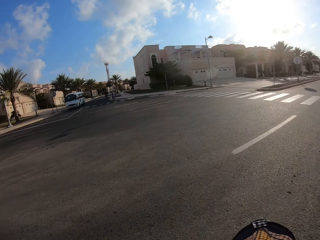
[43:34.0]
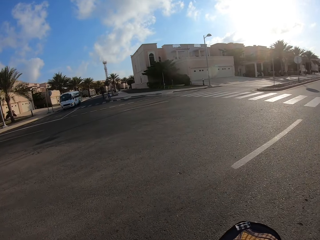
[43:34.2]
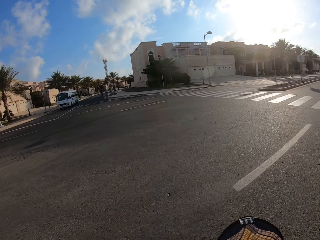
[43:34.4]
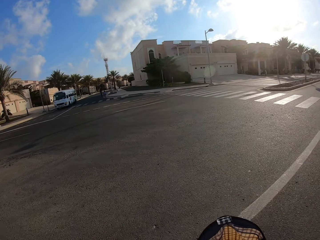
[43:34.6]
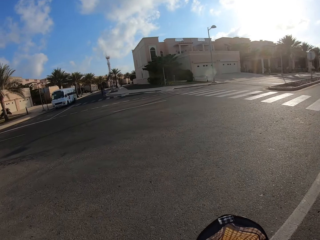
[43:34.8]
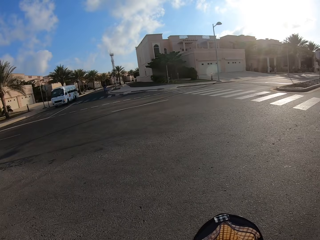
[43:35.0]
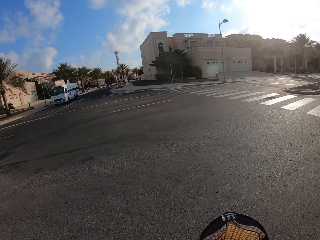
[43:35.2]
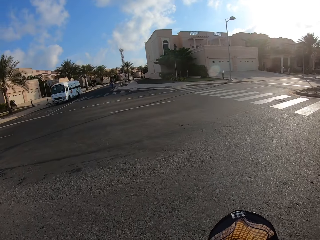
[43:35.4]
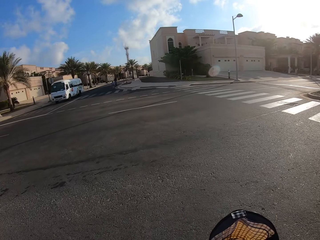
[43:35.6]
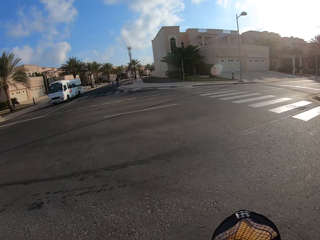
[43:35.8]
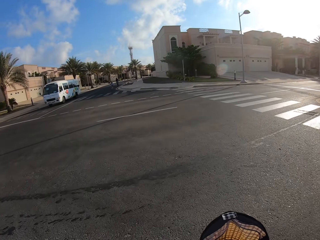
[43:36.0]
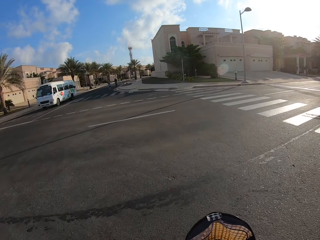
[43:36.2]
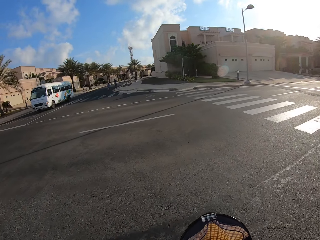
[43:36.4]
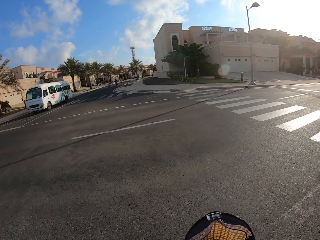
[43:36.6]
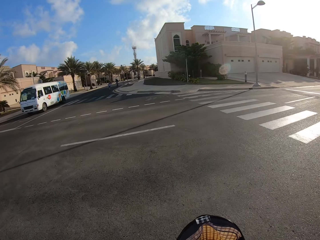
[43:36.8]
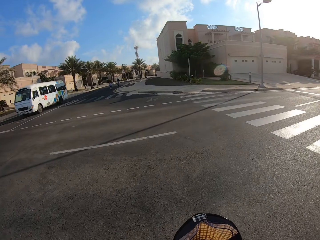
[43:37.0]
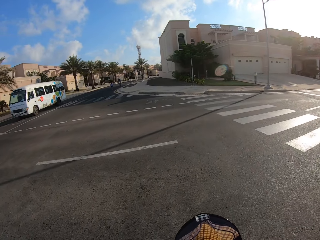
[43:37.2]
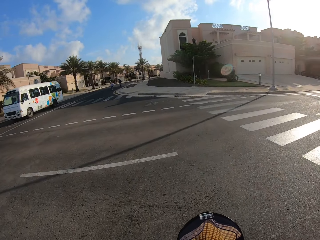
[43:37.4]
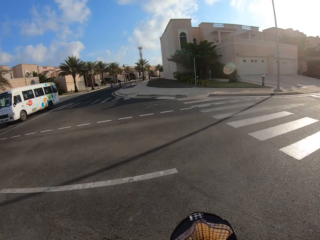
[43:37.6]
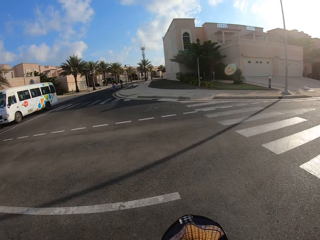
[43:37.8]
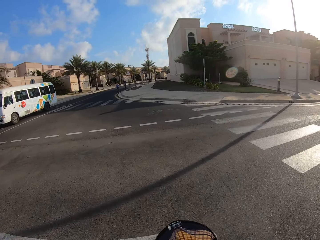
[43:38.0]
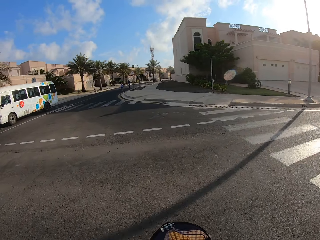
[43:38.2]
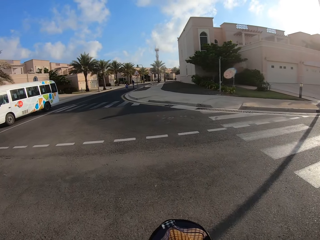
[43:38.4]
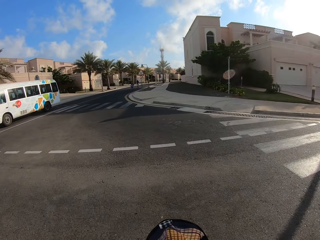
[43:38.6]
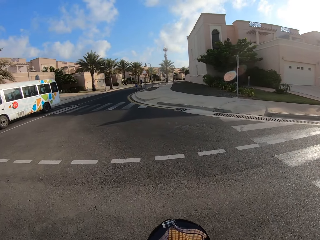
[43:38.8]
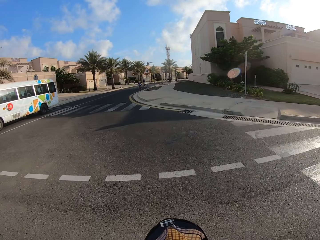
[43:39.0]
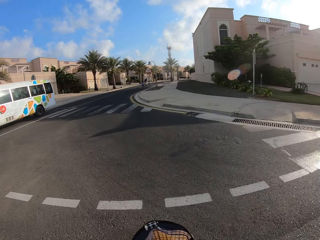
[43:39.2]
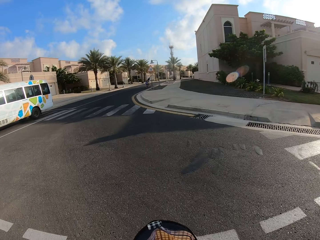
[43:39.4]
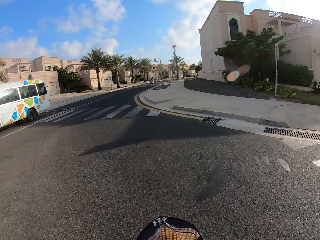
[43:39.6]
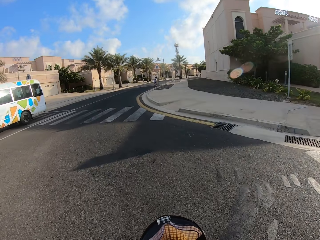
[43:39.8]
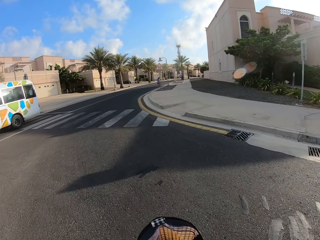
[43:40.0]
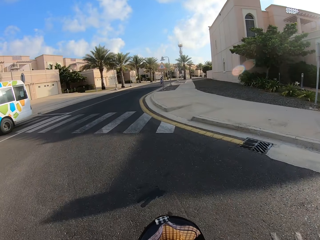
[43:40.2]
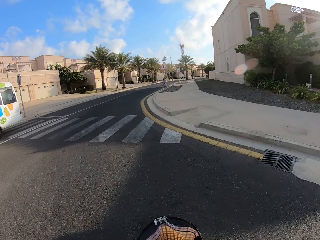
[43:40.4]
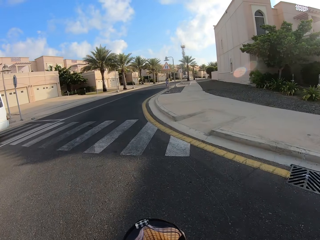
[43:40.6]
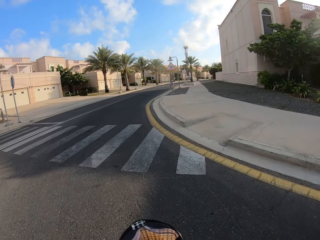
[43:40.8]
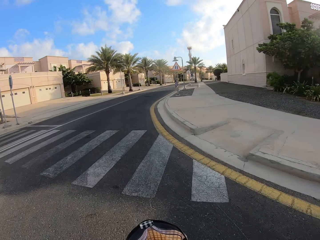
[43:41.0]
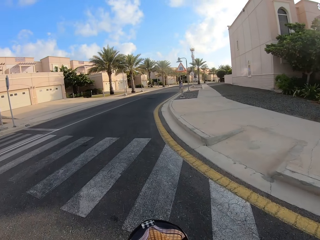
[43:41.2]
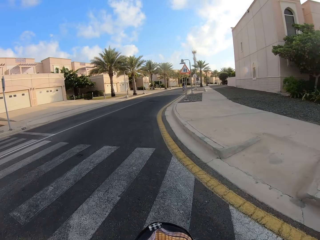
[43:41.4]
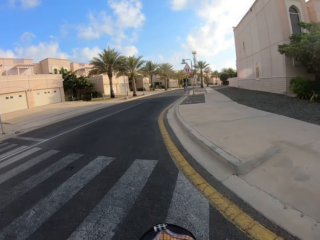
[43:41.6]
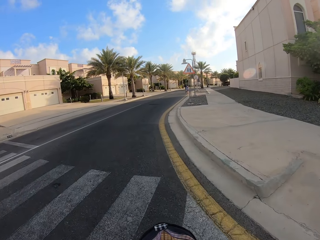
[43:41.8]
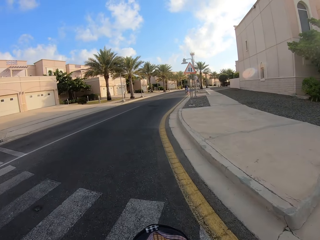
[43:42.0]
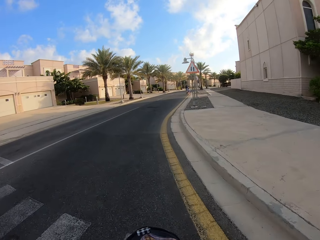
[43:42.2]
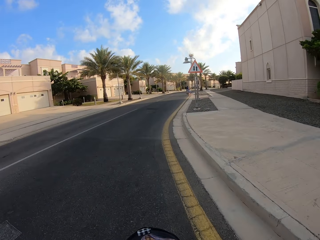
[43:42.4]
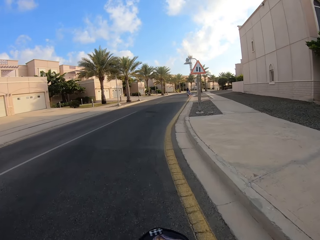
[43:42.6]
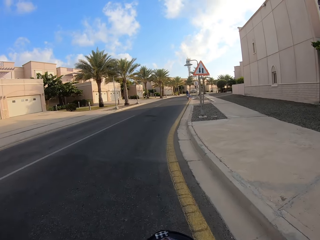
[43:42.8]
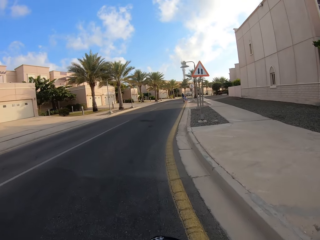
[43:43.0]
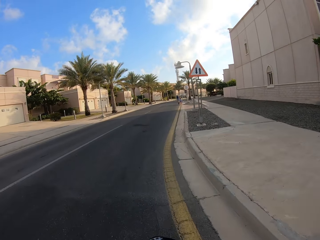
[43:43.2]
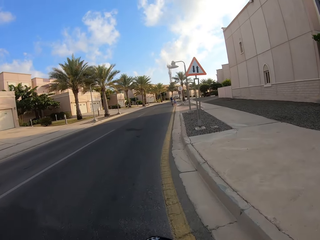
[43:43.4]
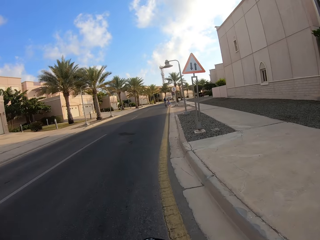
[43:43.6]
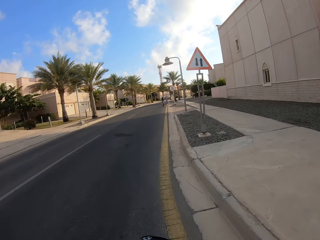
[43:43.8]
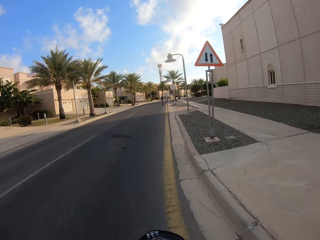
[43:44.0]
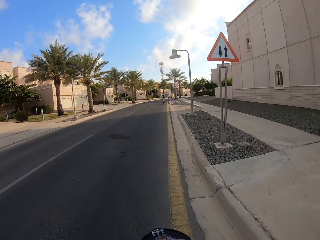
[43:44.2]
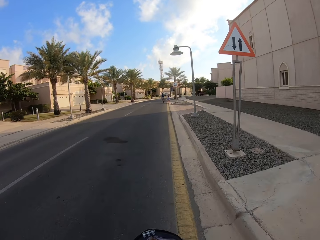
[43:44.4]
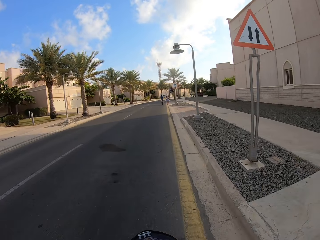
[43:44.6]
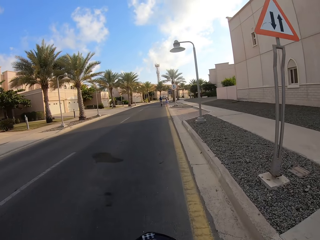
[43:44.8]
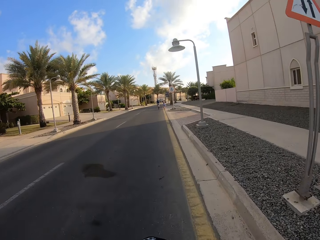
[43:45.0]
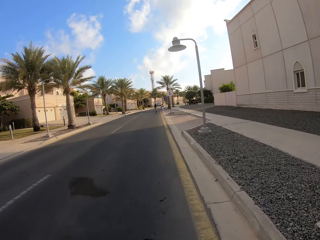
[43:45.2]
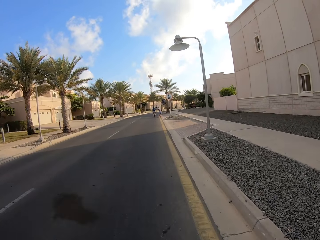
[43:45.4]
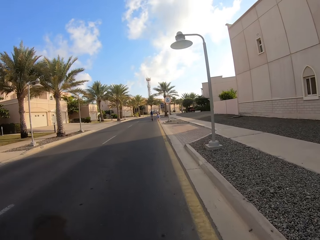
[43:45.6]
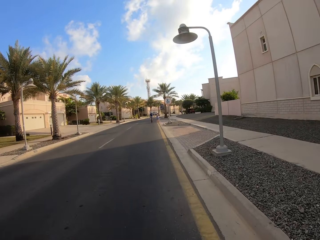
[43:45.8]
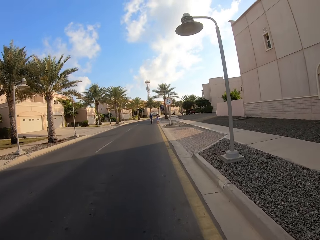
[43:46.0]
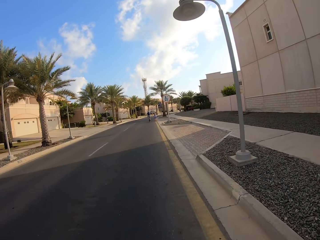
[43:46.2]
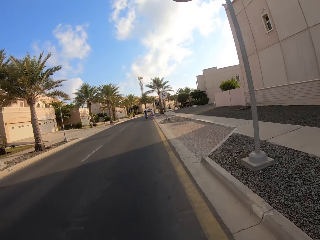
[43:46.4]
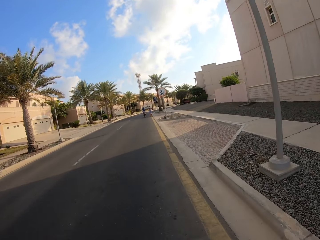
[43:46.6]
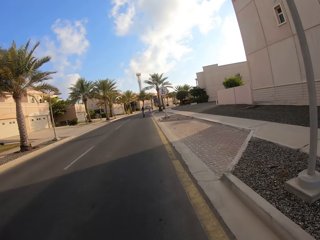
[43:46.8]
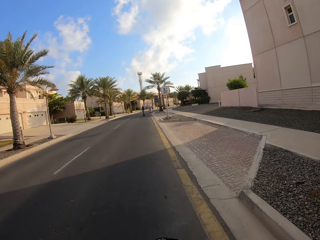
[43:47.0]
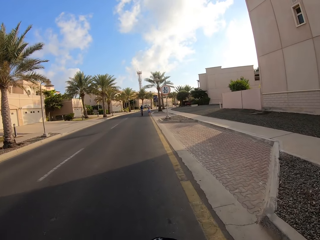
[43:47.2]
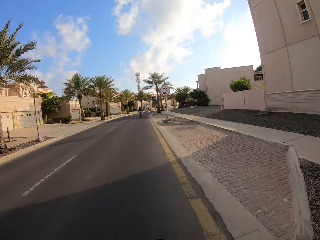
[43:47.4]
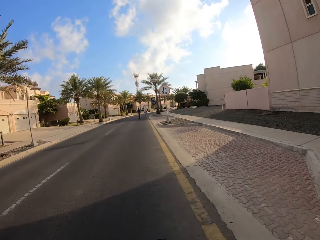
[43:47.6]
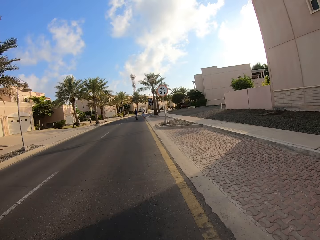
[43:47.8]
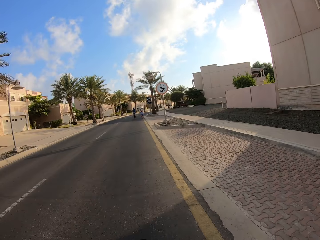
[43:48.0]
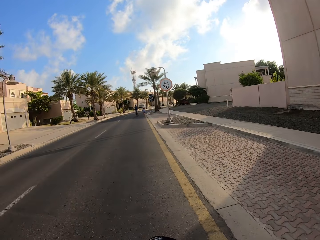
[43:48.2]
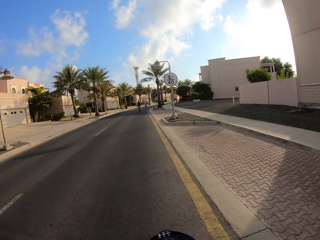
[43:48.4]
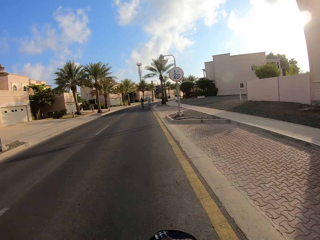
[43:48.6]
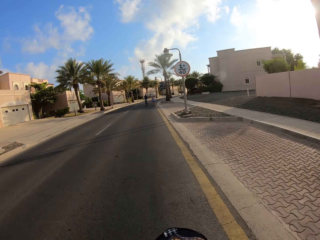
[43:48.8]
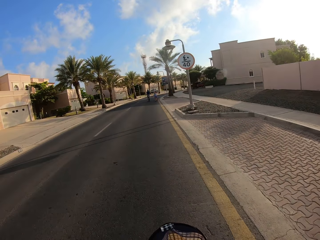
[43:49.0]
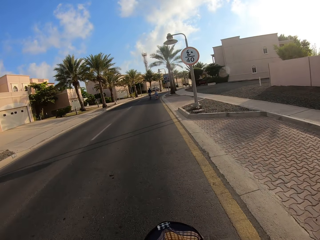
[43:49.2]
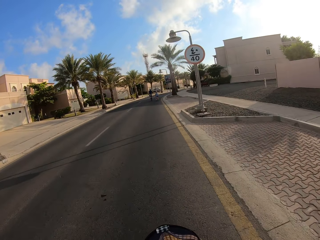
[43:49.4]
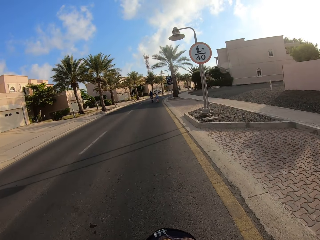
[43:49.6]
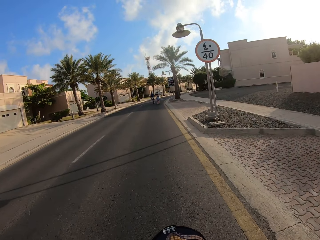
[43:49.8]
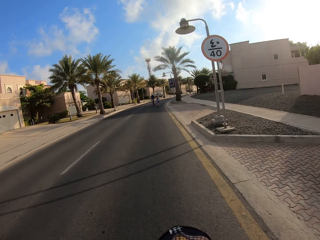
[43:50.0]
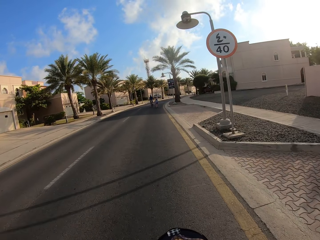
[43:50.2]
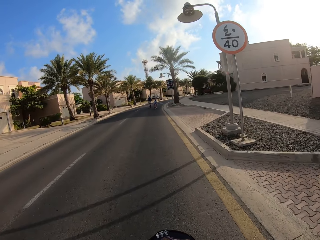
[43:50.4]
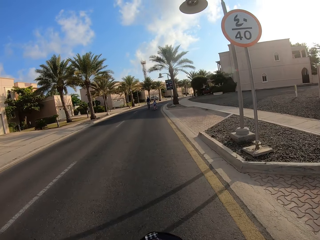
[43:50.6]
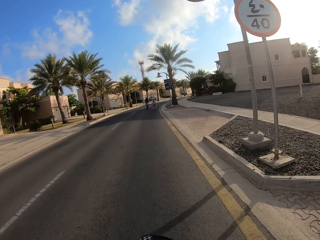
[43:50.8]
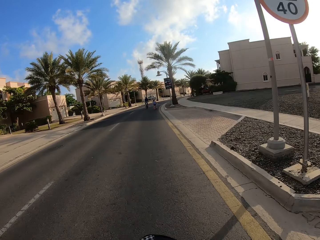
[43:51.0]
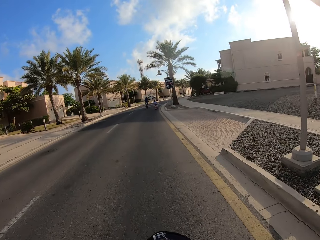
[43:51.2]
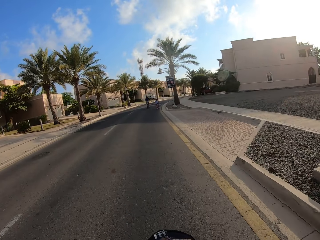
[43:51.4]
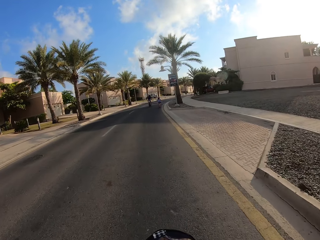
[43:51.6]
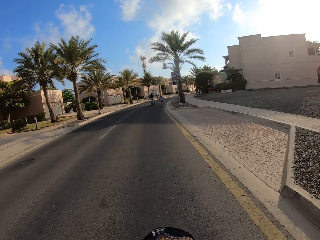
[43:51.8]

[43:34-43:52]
The camera wearer crosses the zebra line. A man, a lady and the camera wearer cycle the bicycle on the road.

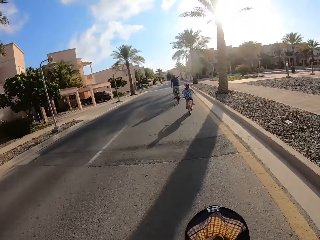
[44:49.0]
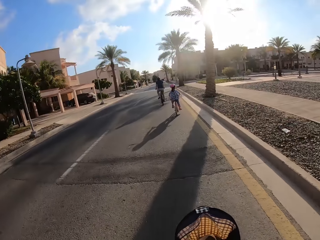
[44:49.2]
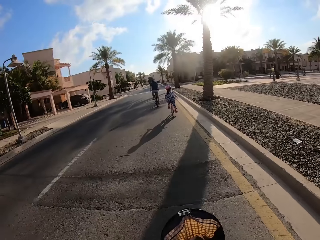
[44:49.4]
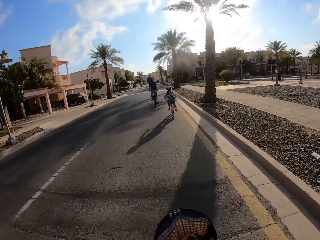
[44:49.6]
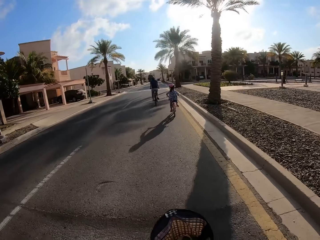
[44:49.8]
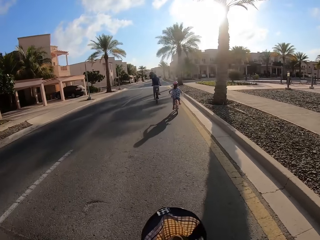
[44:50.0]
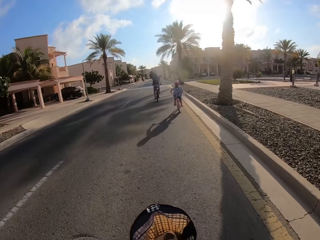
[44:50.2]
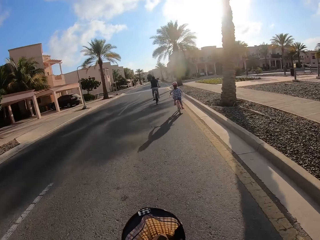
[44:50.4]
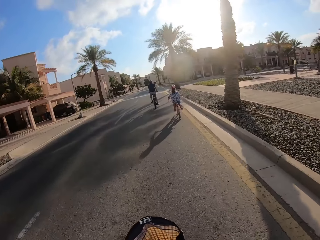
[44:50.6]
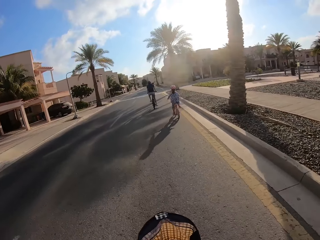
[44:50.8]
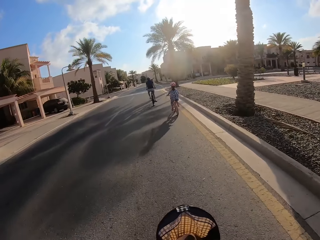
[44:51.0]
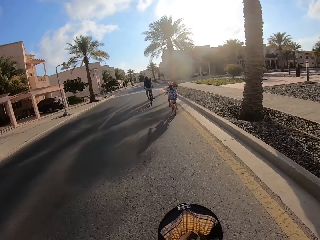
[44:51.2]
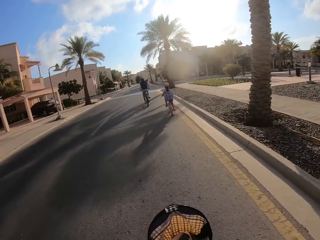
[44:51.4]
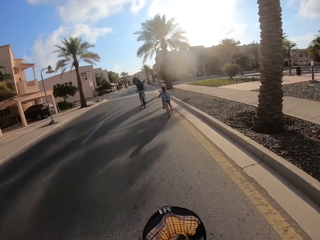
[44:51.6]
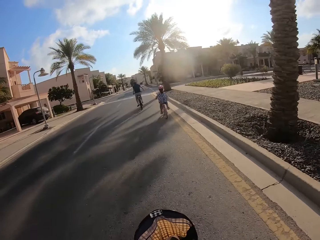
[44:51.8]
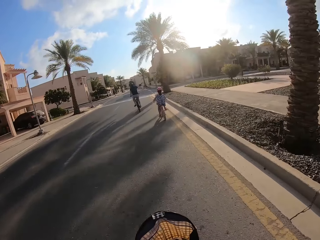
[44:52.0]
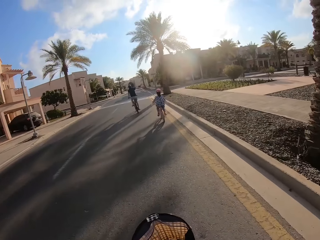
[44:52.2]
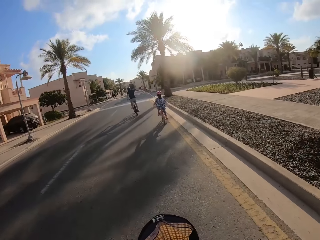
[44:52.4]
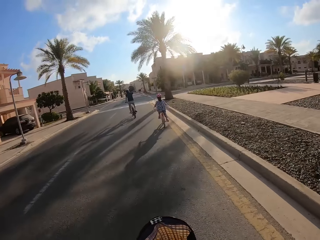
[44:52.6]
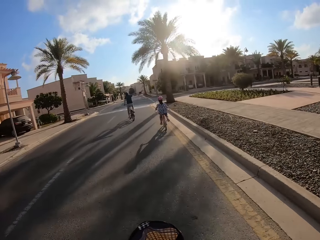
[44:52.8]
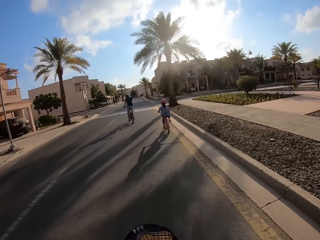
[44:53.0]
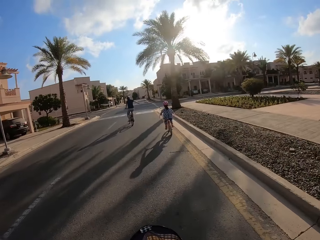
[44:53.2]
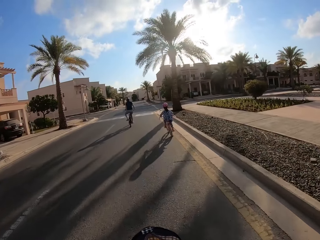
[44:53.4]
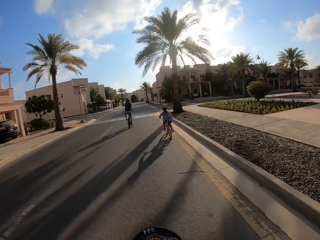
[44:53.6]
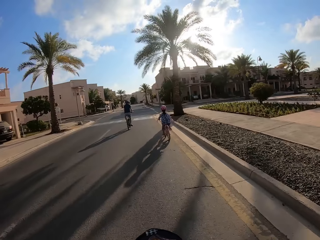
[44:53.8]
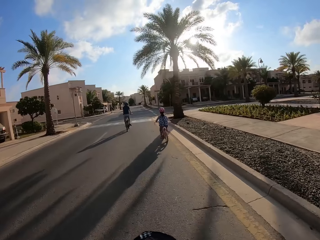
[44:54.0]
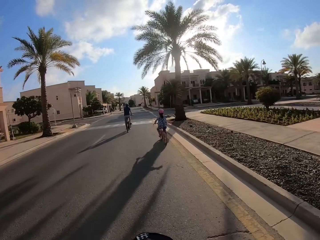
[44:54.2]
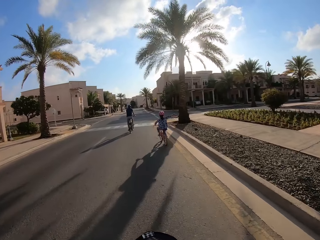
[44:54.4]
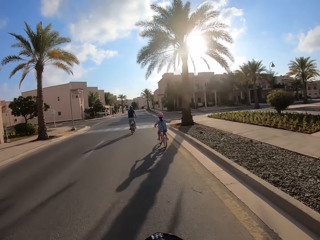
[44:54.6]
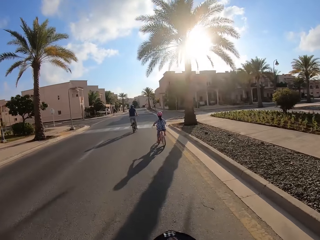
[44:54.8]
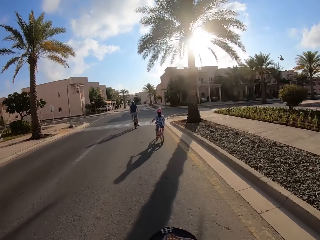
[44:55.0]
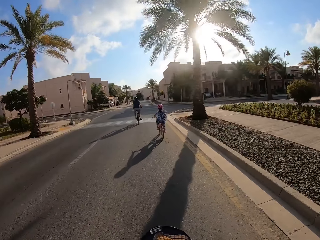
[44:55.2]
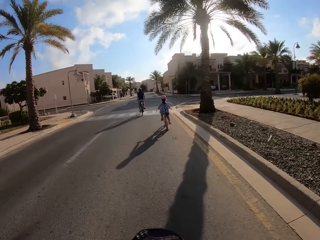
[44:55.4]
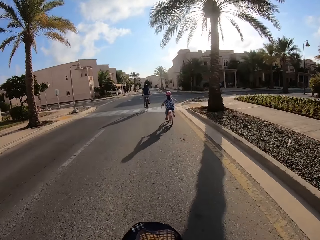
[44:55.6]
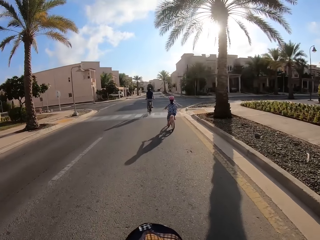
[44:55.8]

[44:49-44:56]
A man dialogues to a lady. The man makes a turn sign. The lady makes a turn sign.
